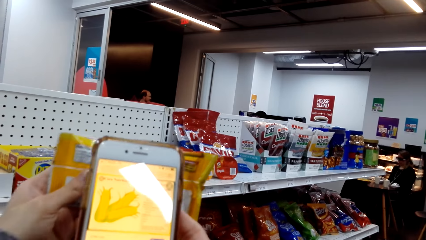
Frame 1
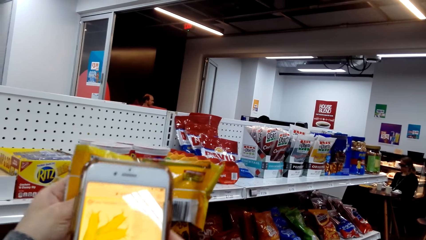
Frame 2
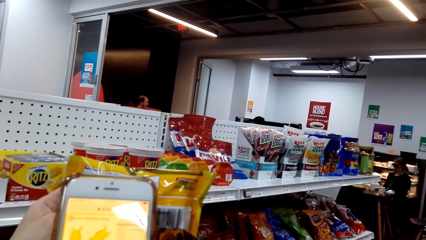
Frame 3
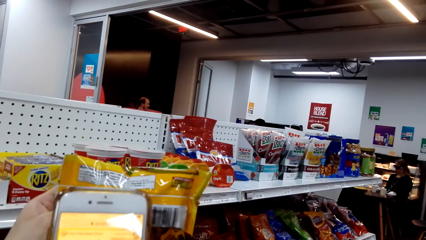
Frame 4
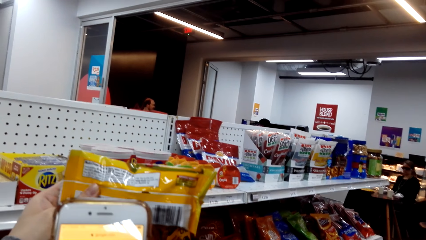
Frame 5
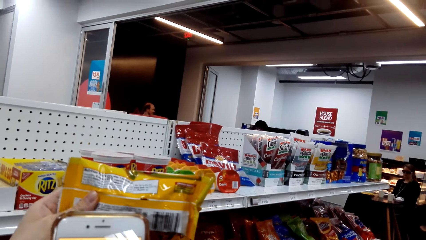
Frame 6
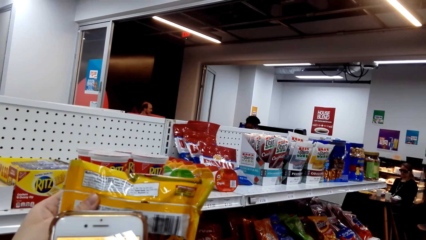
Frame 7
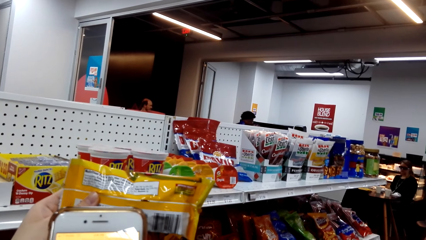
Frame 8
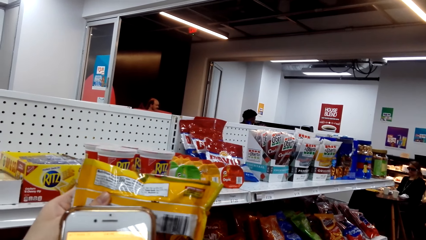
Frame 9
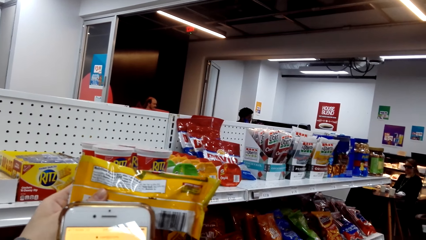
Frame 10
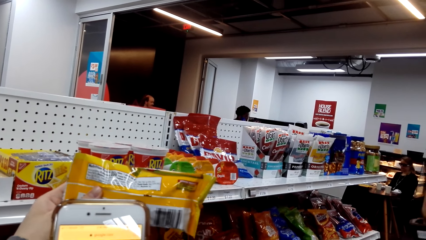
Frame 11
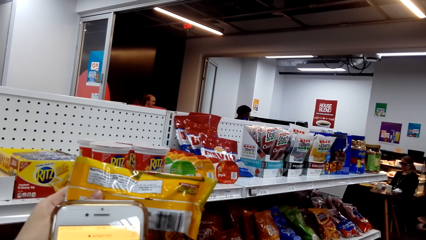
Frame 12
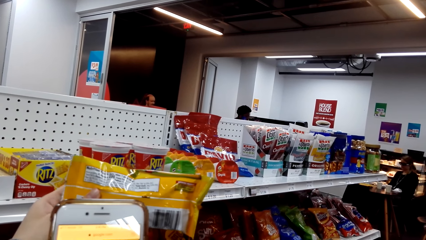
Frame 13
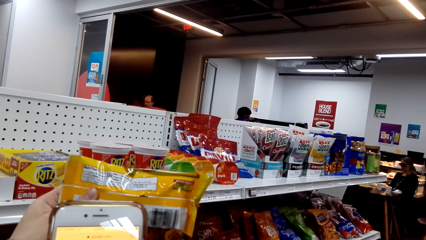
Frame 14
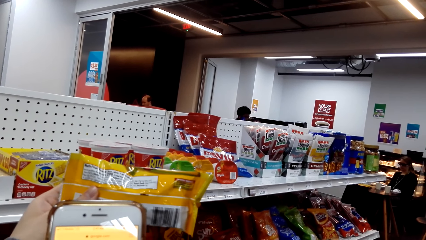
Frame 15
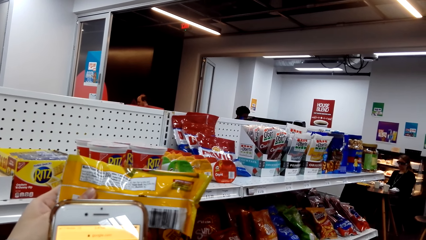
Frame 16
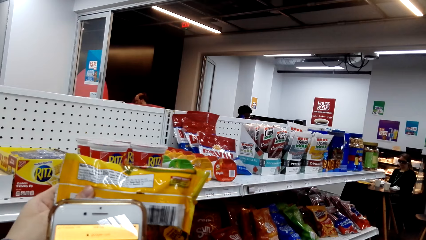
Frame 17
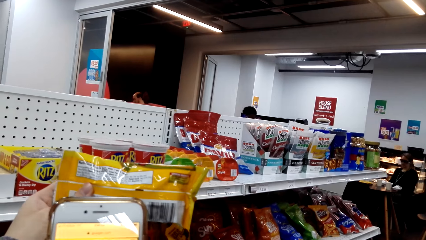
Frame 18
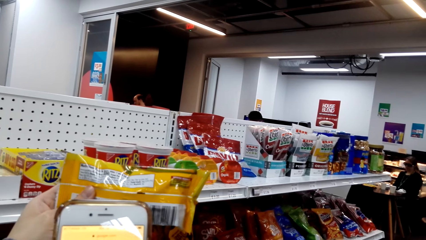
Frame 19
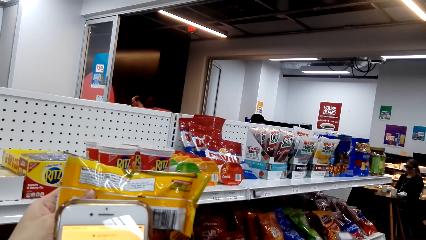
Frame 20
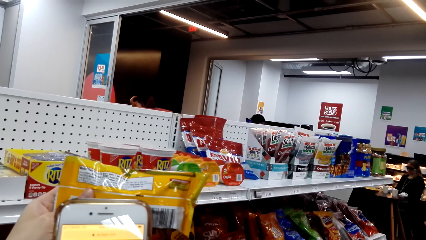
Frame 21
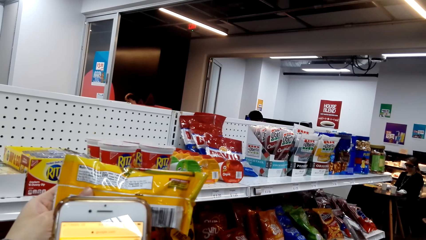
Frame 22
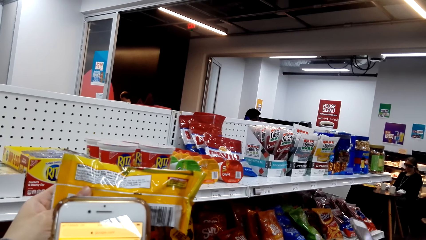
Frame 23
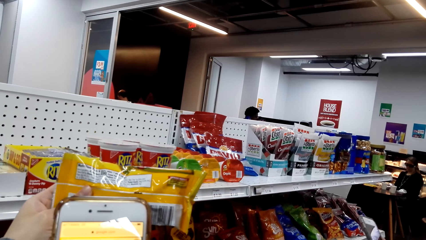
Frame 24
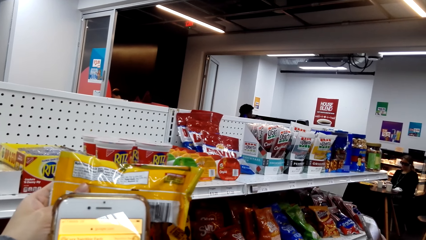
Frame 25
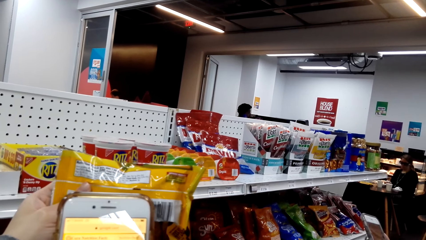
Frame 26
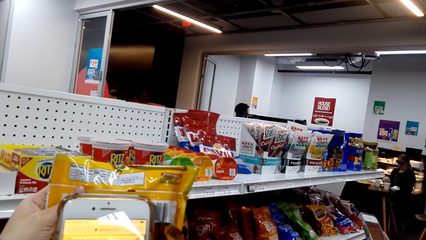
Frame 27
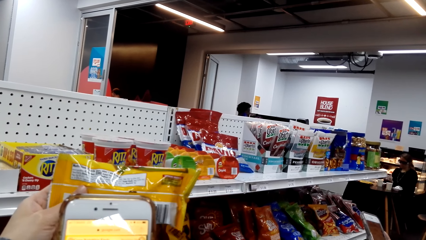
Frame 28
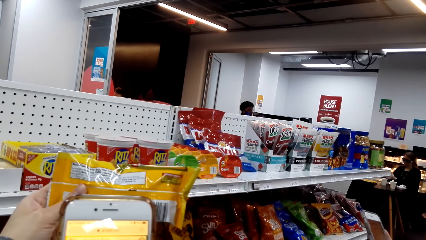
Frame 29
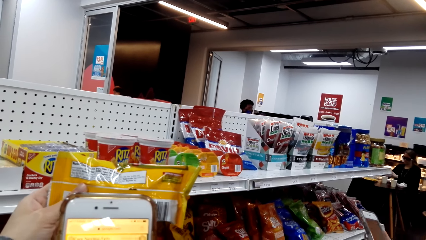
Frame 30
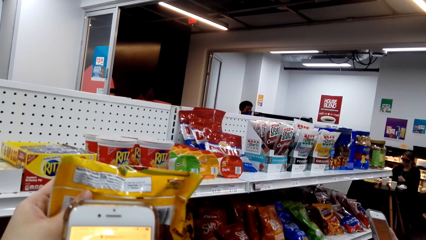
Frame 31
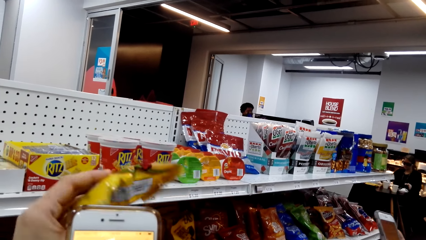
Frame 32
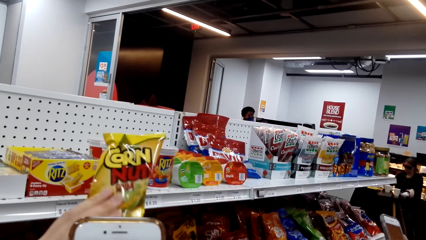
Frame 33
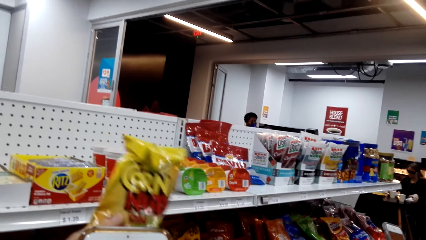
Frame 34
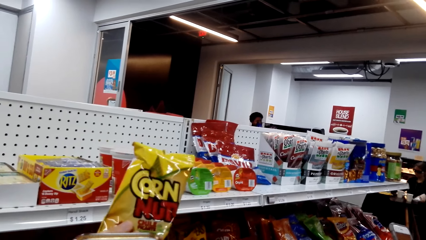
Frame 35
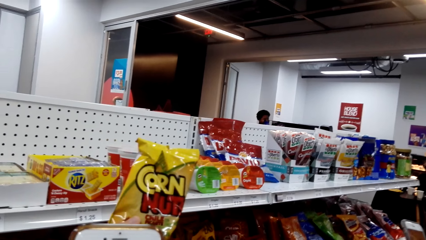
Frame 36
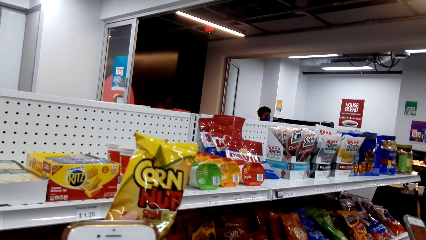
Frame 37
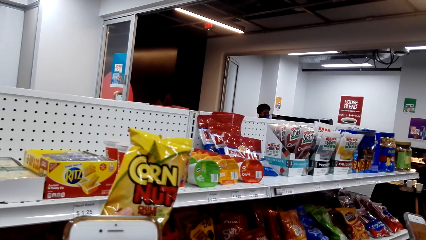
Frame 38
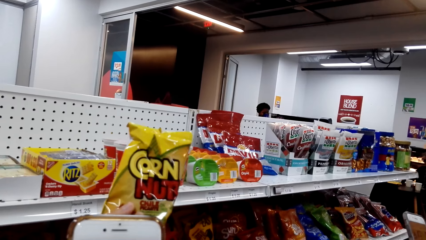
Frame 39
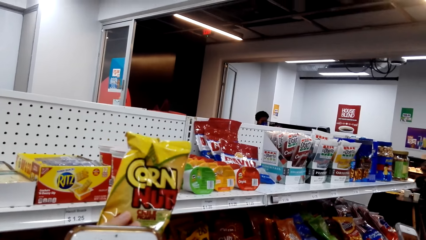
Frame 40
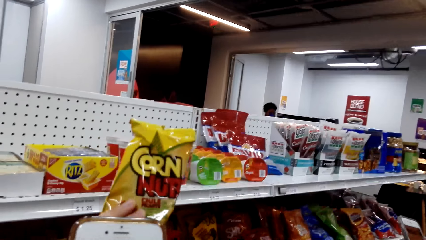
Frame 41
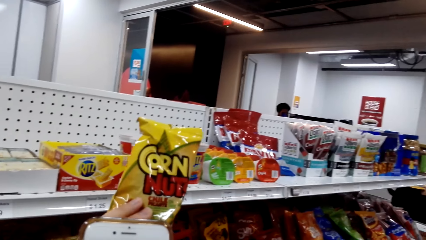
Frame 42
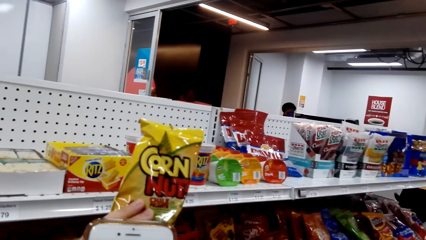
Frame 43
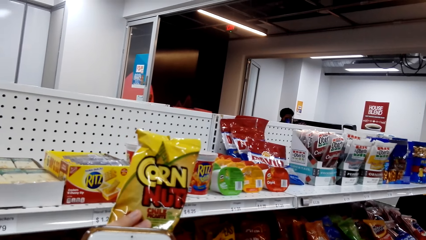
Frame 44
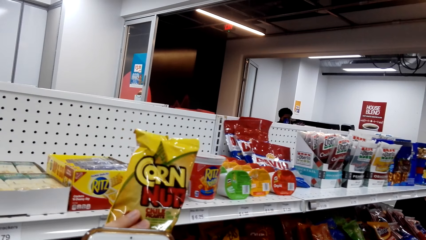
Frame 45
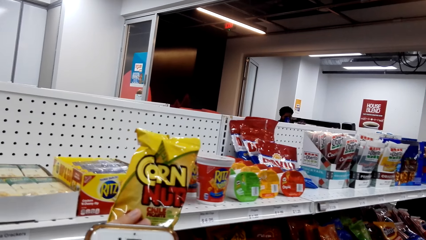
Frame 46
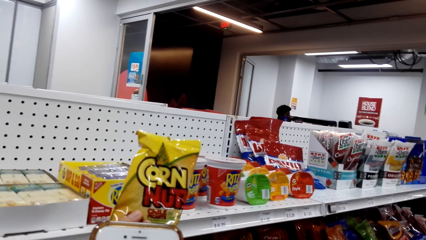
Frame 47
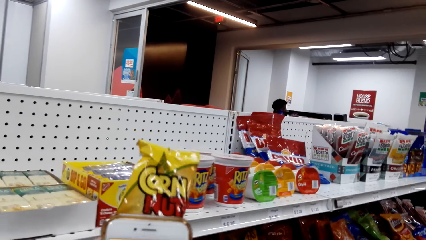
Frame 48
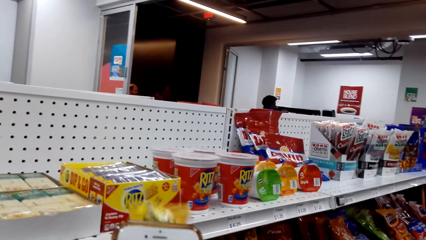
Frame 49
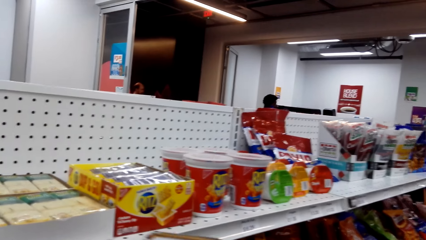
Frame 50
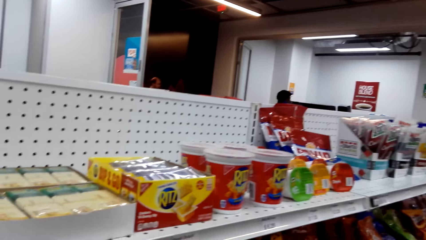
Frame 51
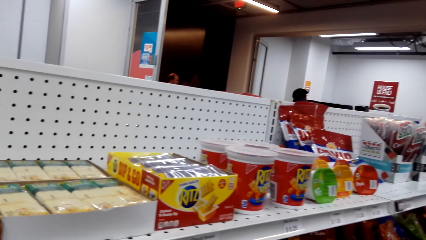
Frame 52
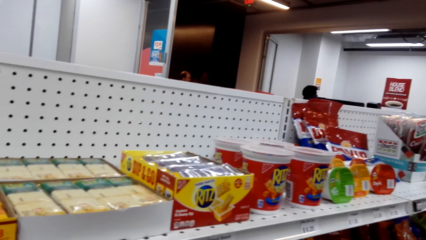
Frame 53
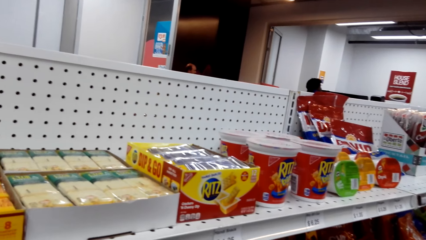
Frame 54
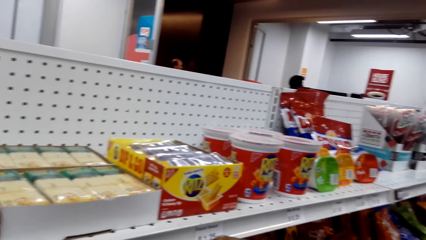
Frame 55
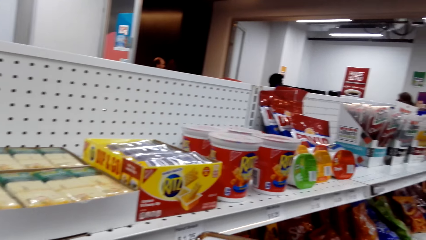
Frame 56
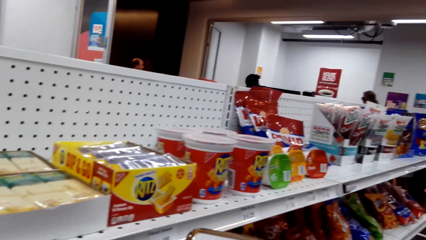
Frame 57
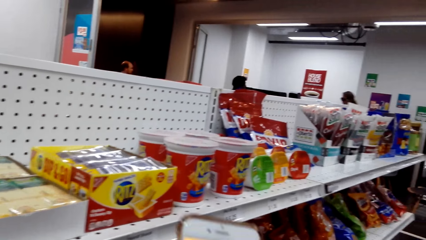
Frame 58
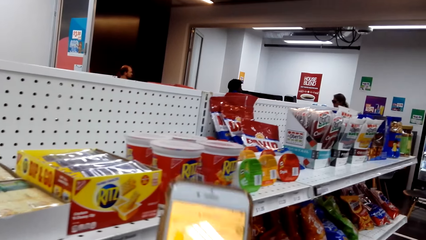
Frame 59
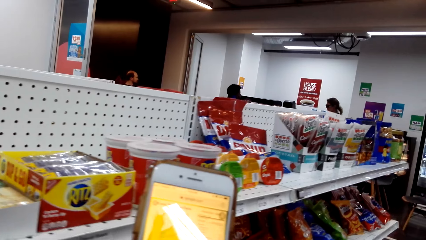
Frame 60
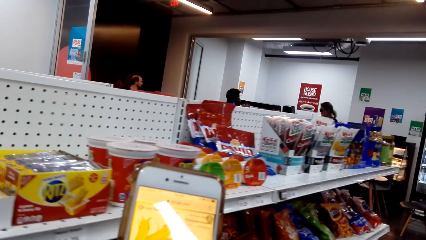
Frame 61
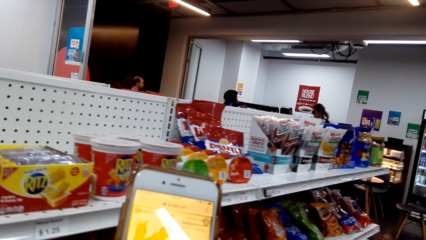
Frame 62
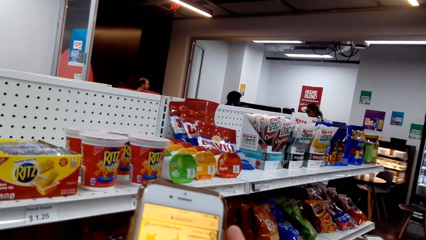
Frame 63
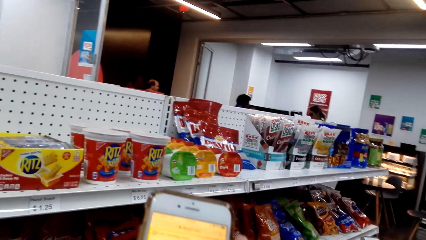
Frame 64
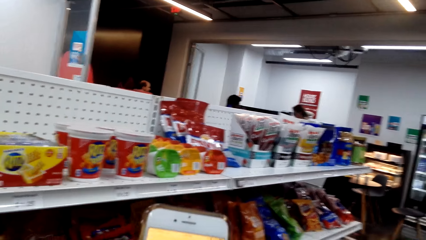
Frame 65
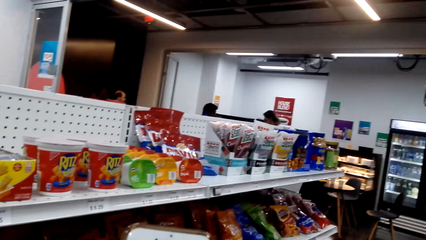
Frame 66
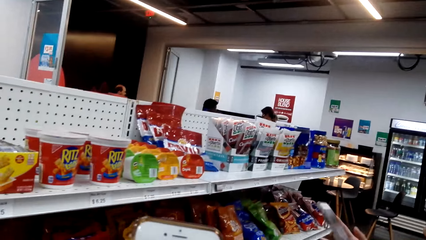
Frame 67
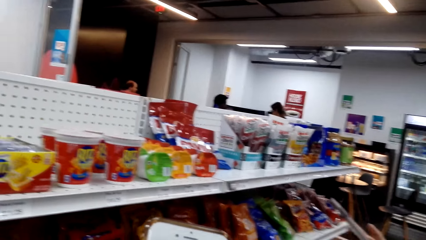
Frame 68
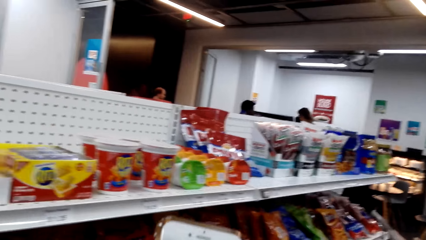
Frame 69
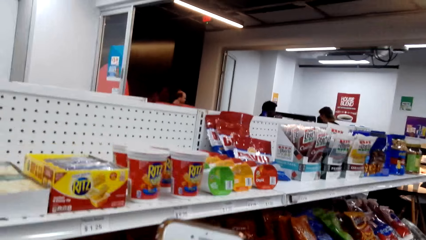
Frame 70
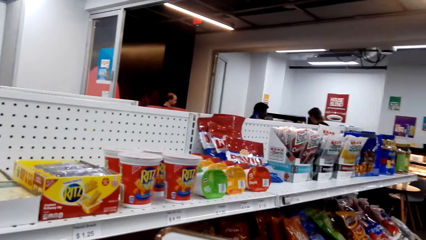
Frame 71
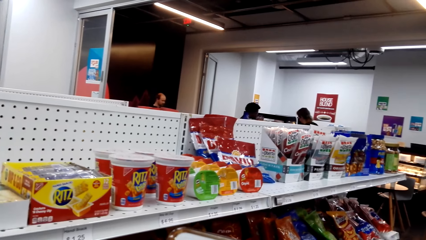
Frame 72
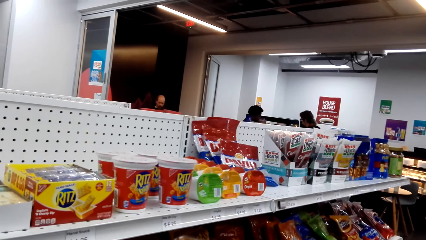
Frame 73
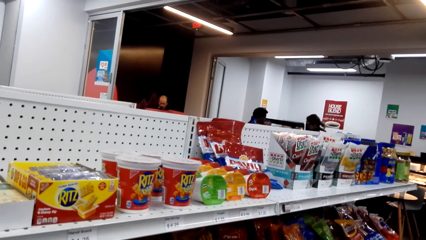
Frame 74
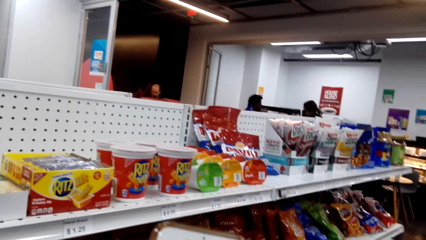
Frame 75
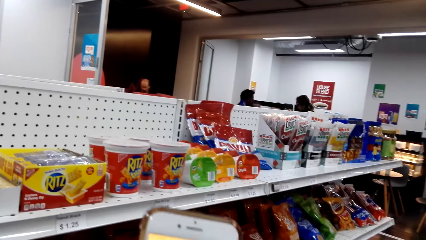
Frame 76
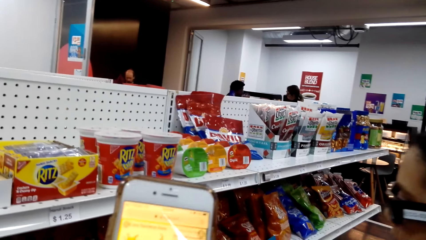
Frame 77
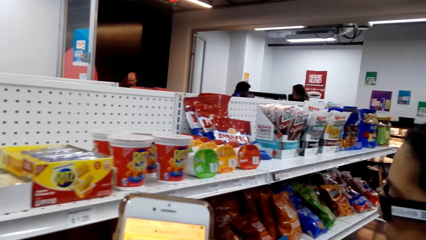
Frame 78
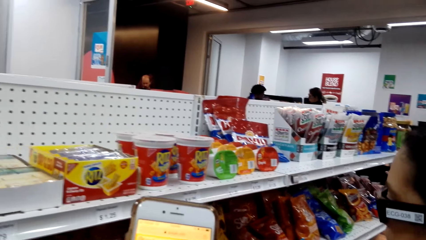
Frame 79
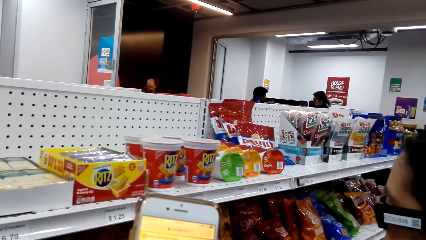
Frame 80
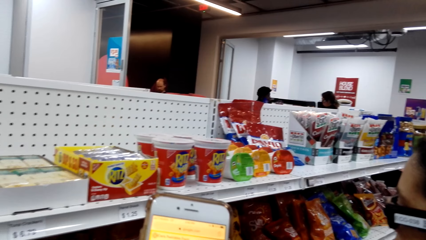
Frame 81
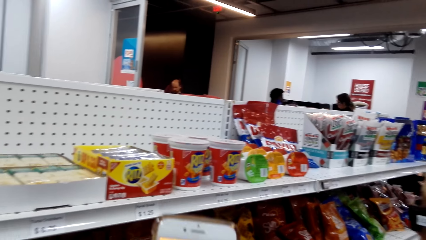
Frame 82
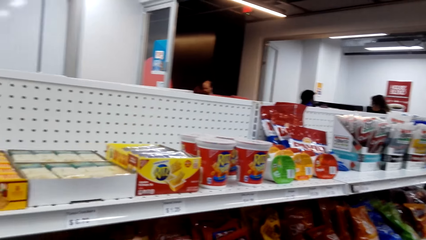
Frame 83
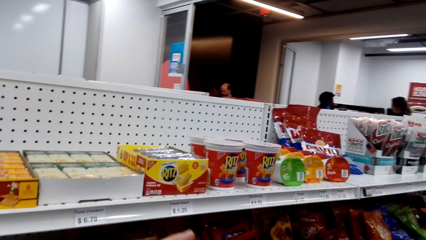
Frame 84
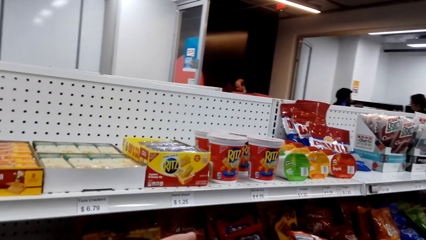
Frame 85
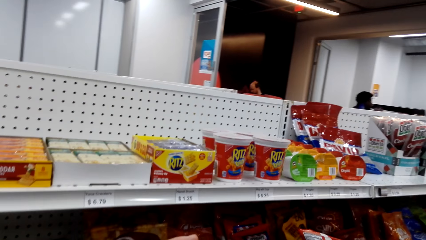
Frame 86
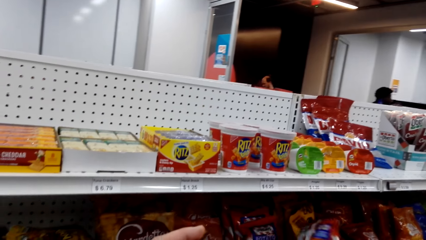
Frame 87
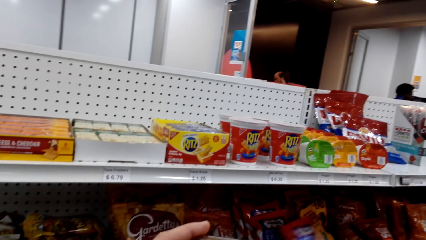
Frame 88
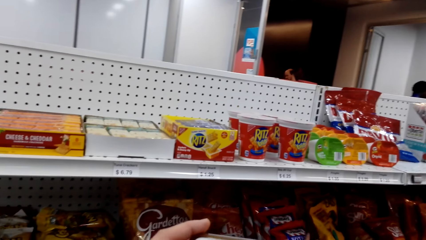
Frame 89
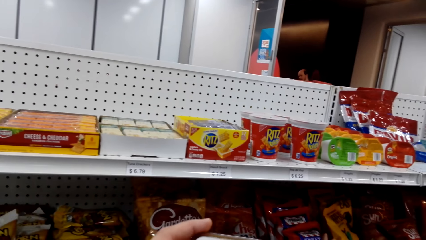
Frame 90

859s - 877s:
The camera wearer takes a picture with a phone. They turn the packet. They look at the corn nut. They take a picture with the phone. They operate the phone. They look at the phone.
